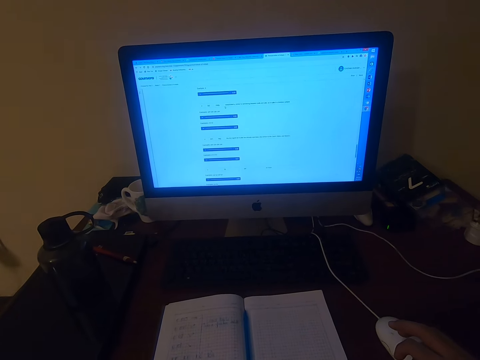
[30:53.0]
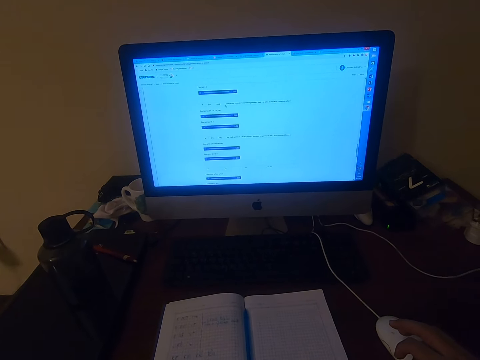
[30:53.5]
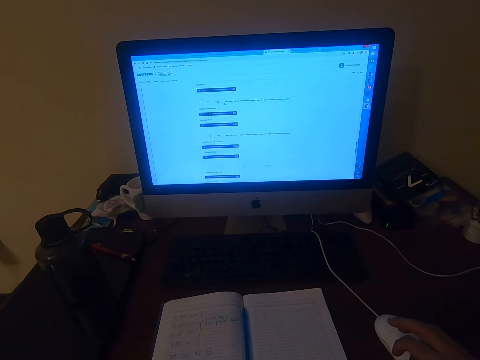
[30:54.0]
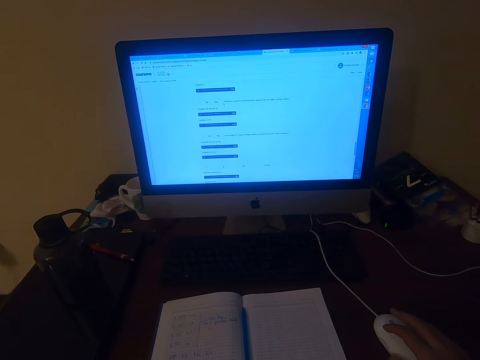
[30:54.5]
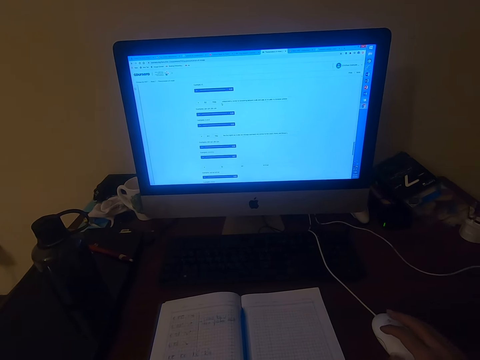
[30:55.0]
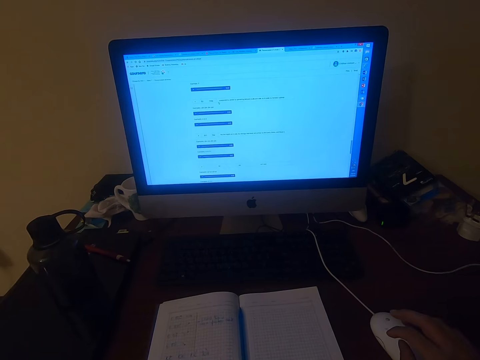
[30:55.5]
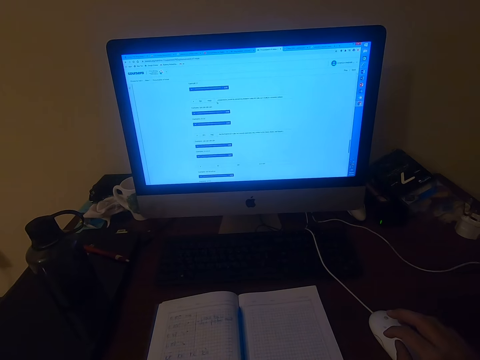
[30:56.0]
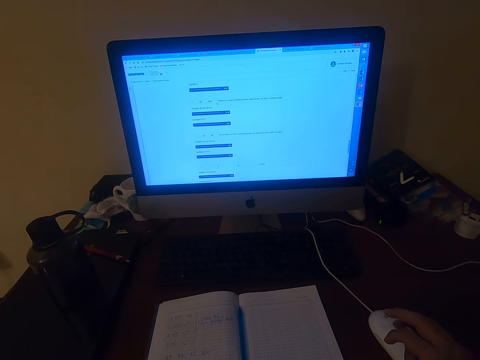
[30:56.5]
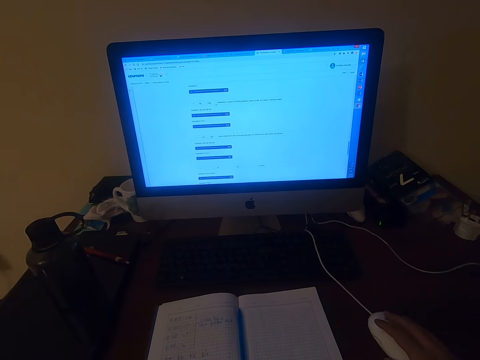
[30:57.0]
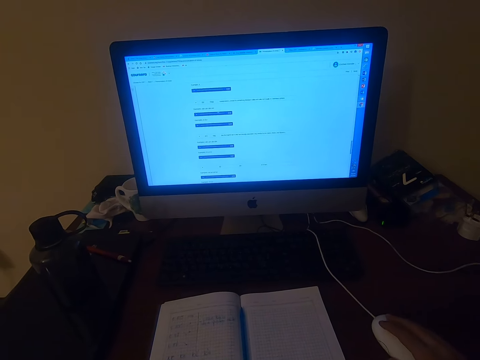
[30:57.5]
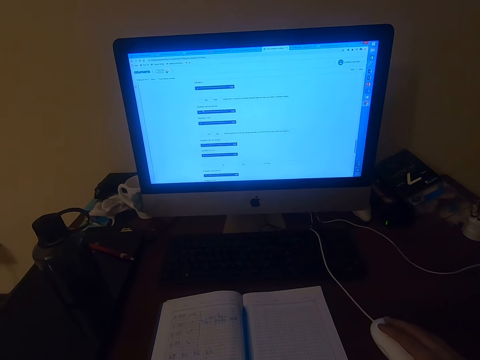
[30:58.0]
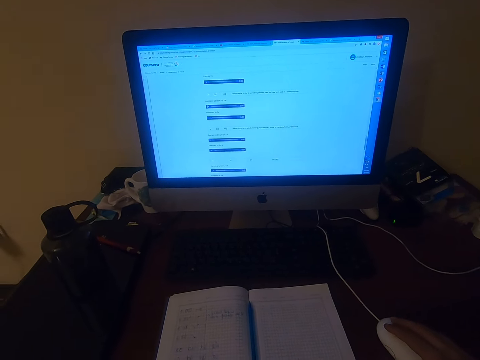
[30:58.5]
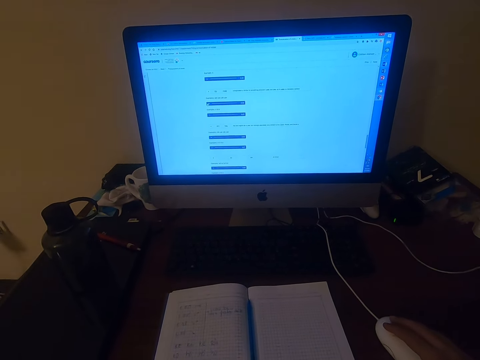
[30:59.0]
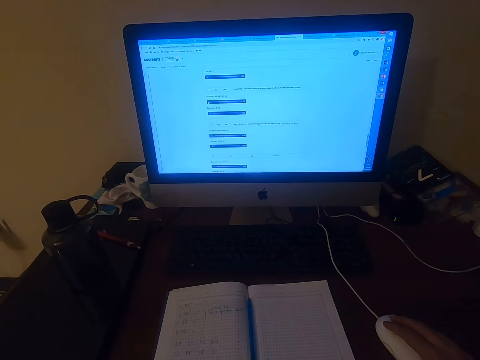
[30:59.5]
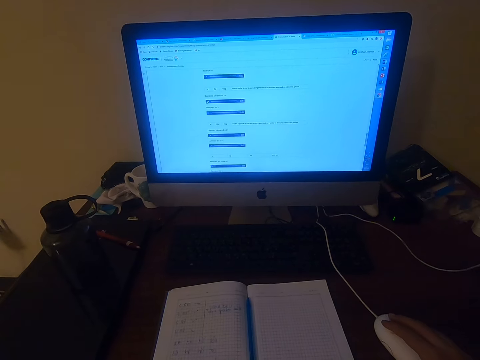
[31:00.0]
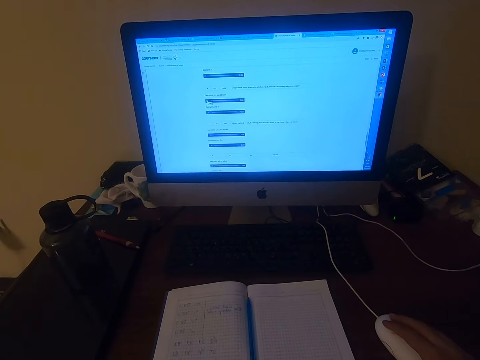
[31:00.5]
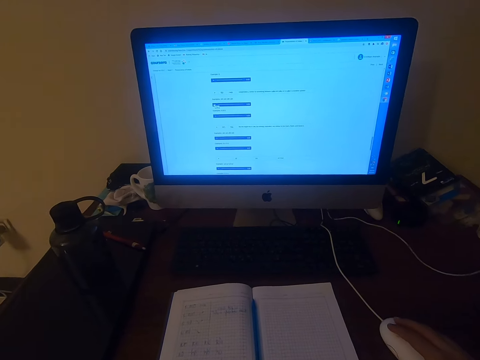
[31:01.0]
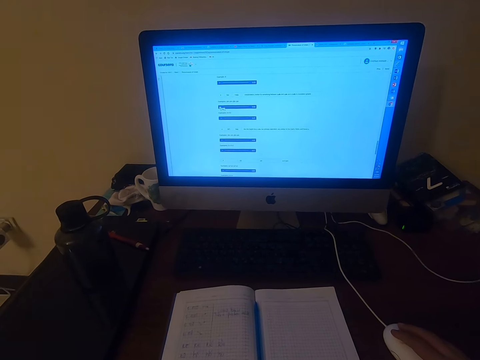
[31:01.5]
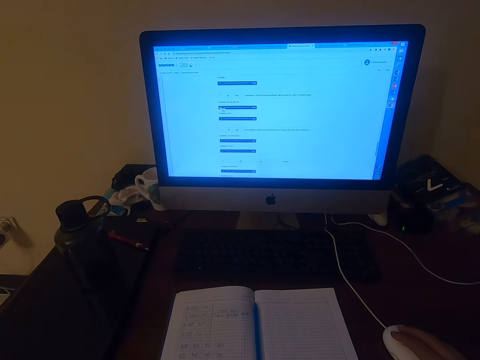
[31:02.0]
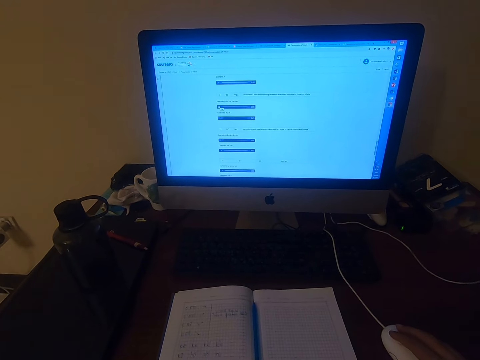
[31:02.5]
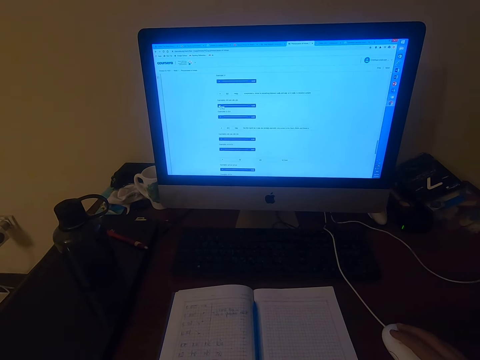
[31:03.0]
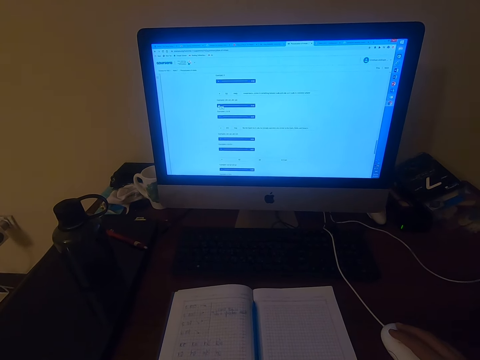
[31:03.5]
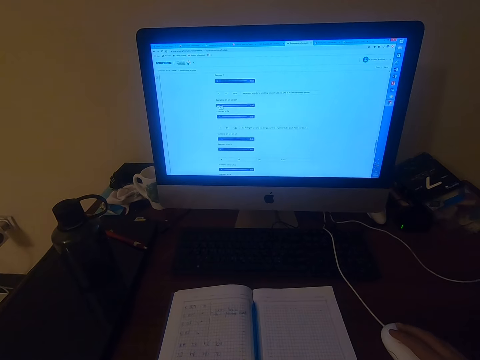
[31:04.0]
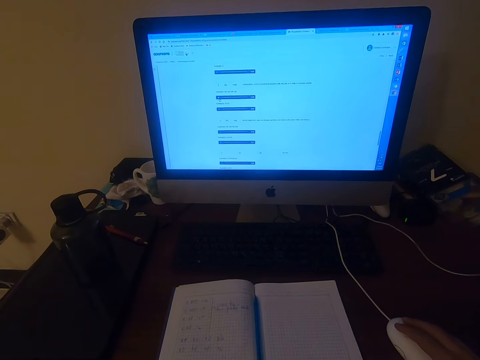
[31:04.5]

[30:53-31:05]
The camera wearer scrolls the mouse. They scroll the mouse again. They use a computer. They scroll the mouse.

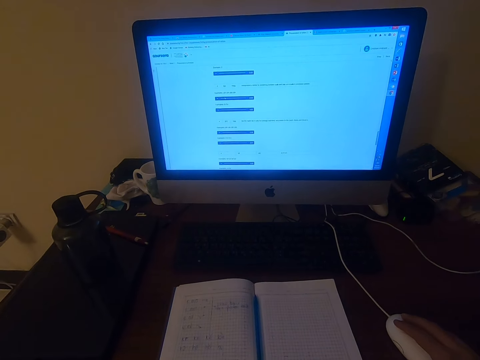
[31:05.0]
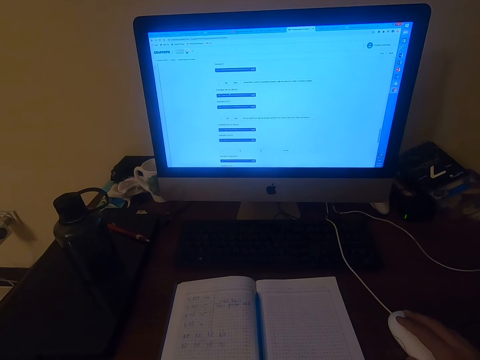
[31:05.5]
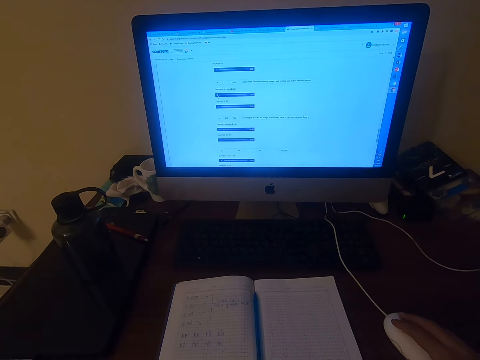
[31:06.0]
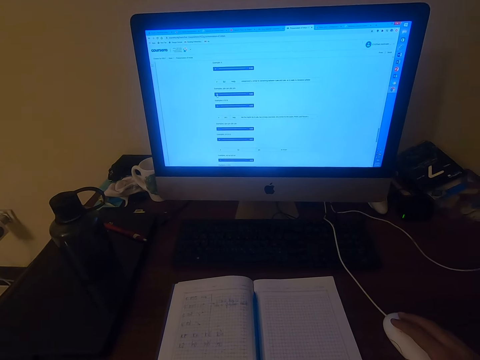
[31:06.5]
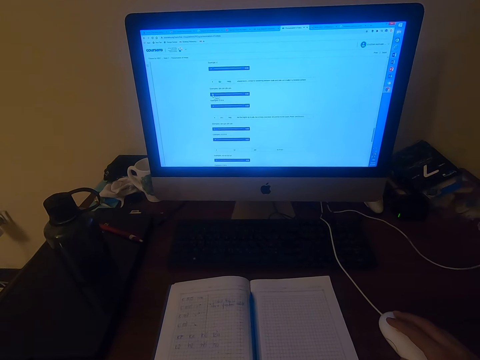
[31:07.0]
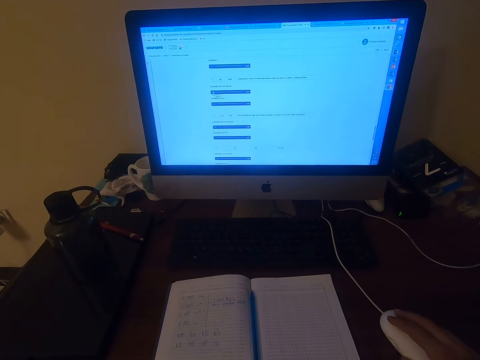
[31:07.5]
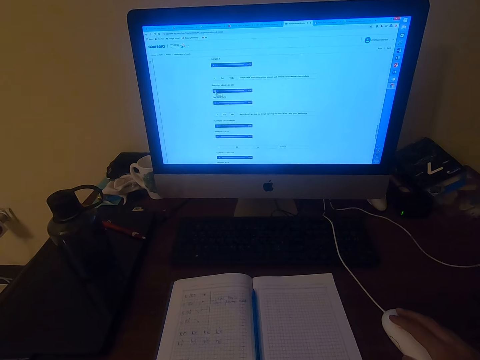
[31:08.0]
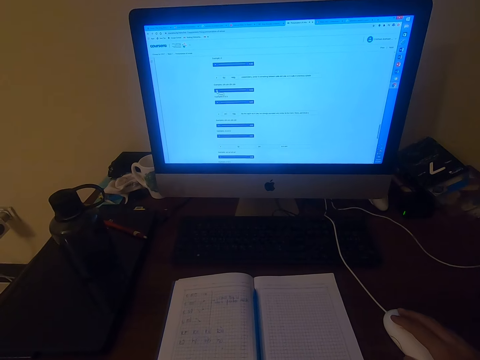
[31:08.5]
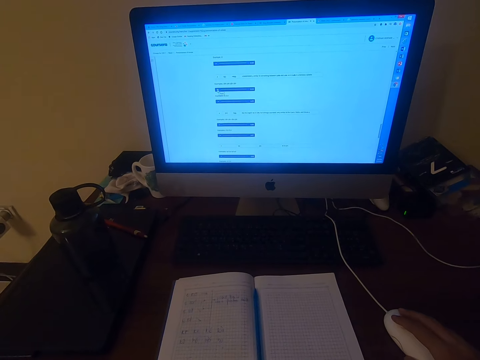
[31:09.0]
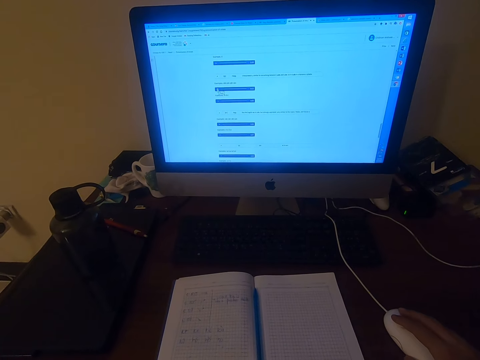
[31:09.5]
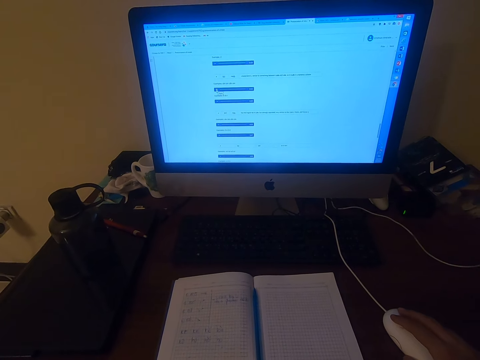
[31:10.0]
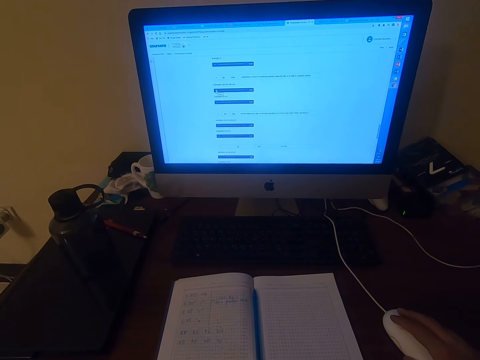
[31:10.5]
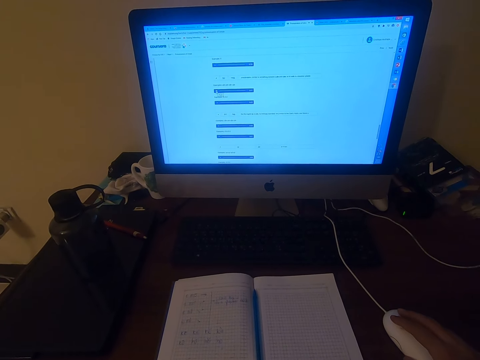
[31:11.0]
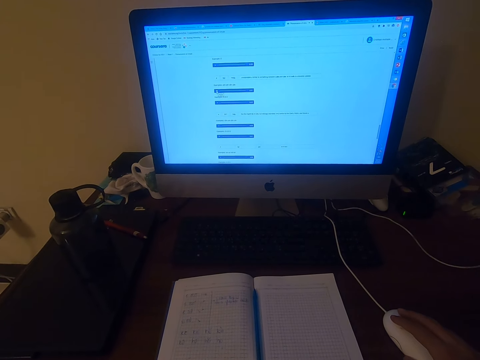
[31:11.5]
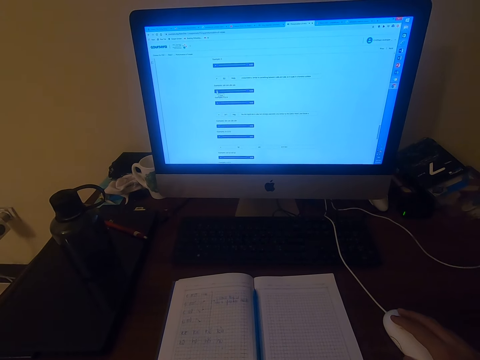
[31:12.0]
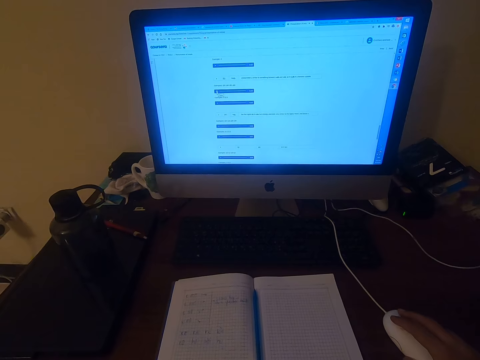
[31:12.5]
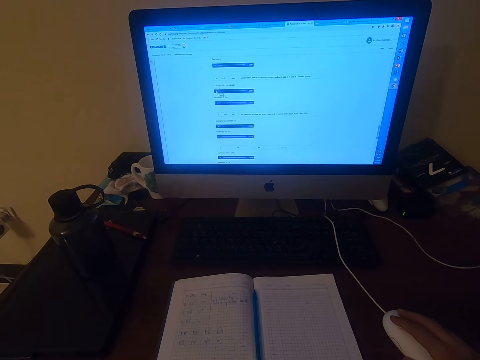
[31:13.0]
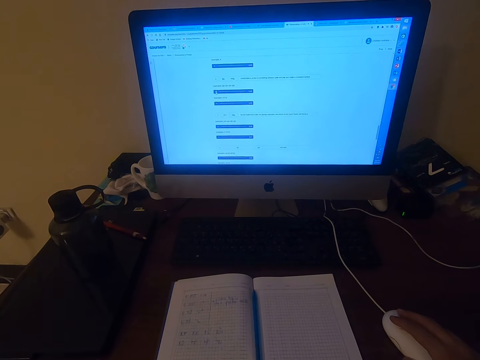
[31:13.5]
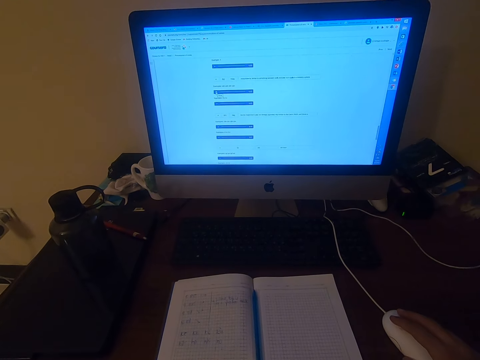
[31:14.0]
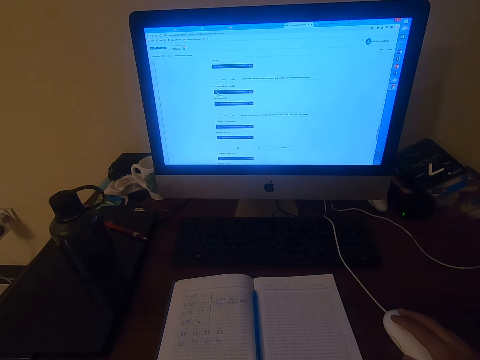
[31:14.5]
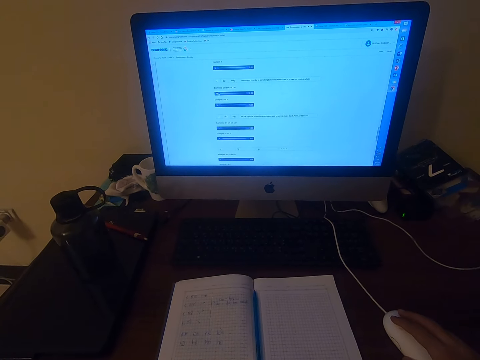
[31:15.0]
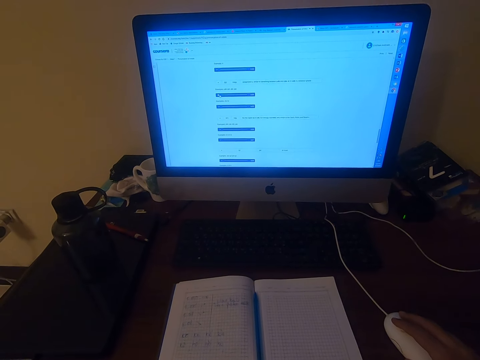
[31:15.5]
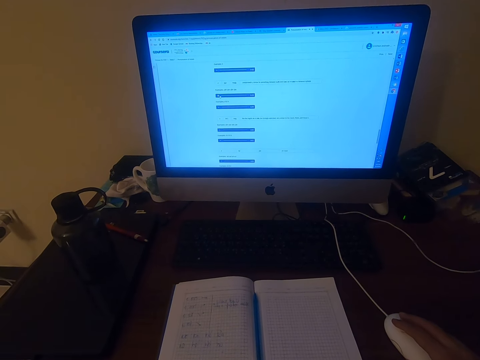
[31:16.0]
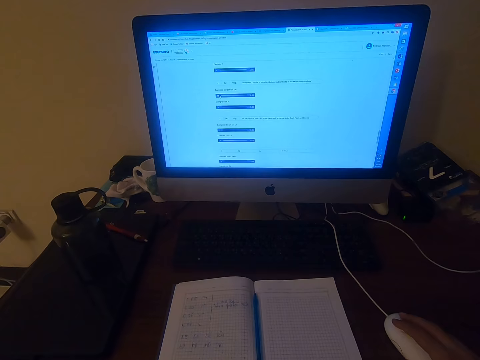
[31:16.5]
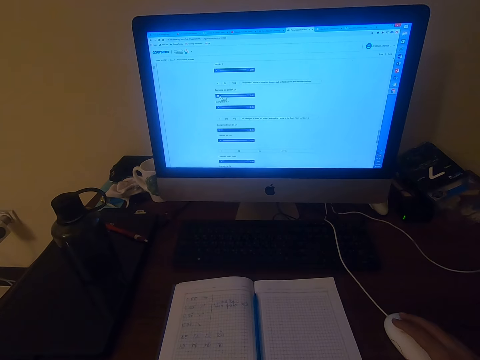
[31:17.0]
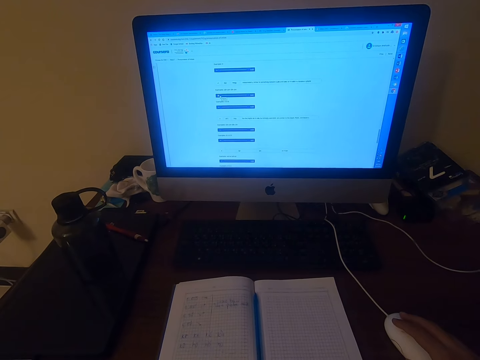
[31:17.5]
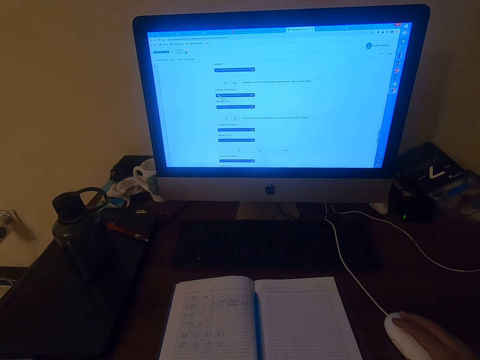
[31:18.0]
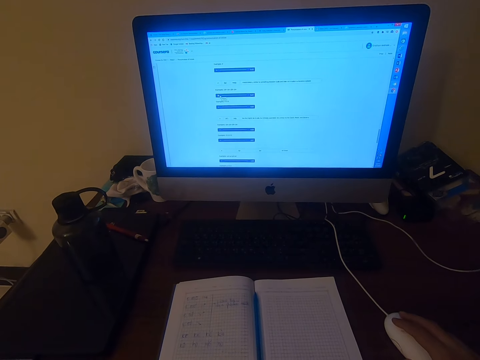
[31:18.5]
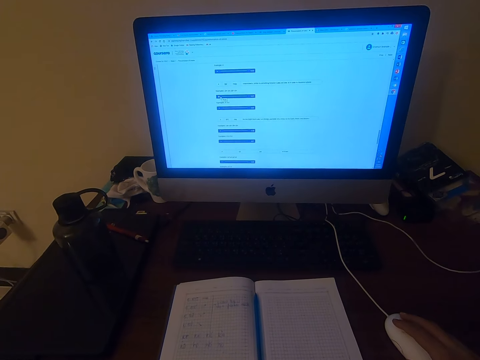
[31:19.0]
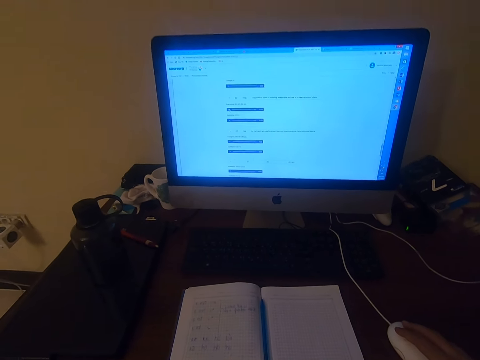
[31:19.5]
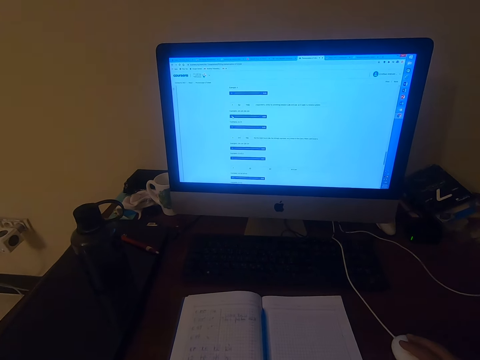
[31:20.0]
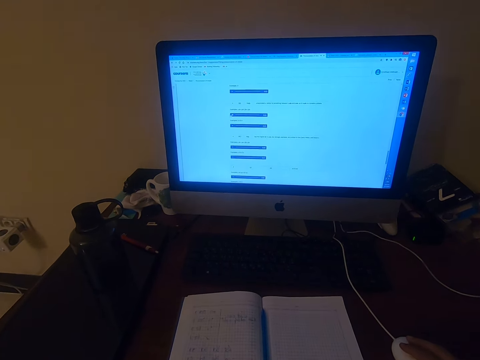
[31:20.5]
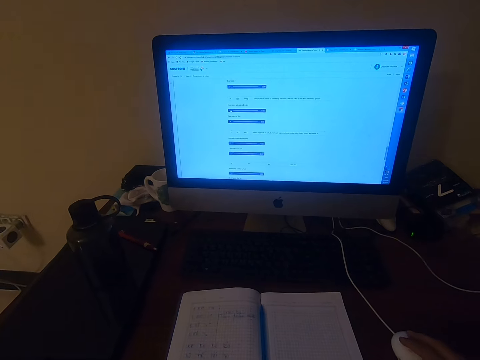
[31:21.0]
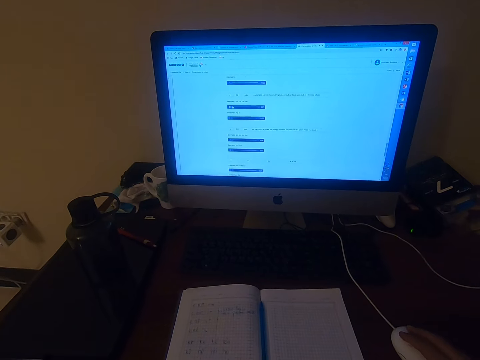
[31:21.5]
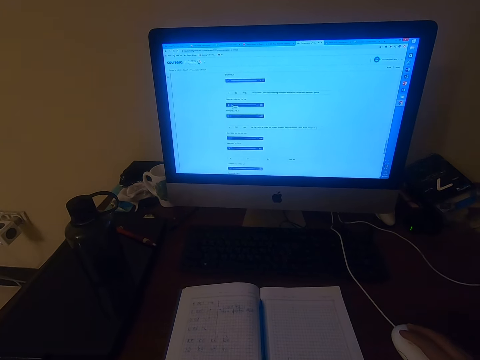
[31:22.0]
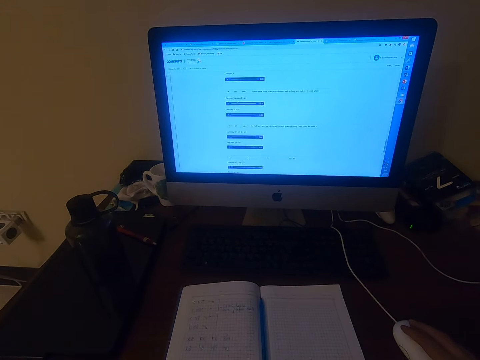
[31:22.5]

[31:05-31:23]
The camera wearer scrolls the mouse repeatedly.
